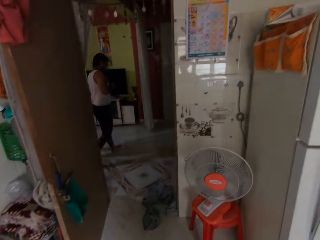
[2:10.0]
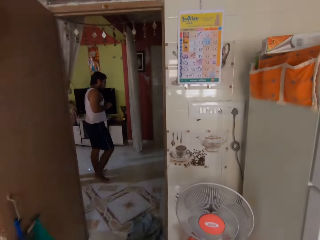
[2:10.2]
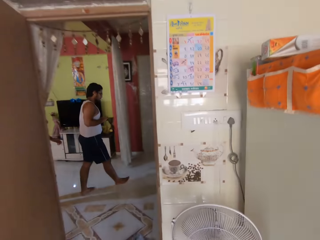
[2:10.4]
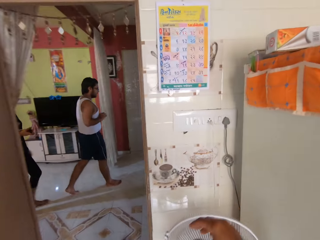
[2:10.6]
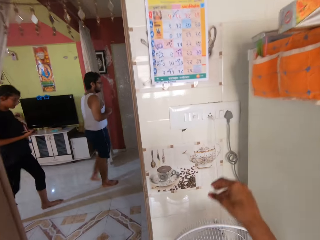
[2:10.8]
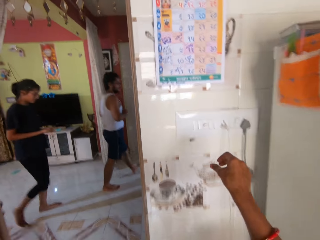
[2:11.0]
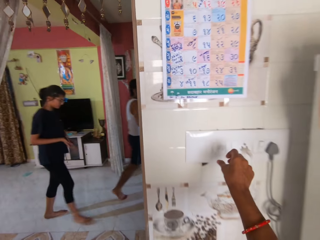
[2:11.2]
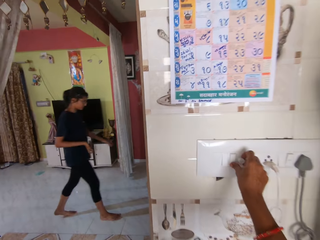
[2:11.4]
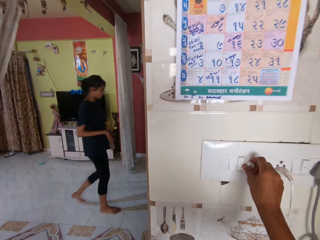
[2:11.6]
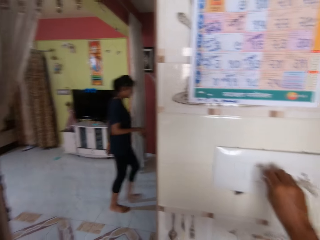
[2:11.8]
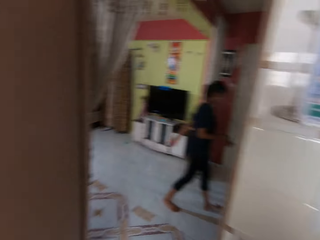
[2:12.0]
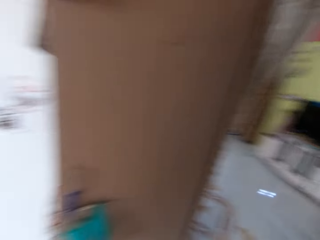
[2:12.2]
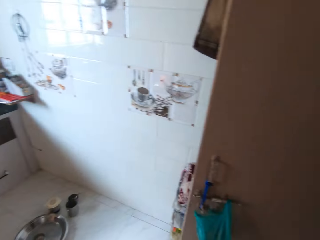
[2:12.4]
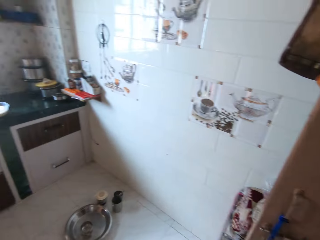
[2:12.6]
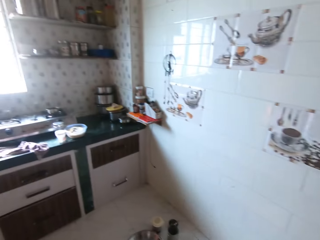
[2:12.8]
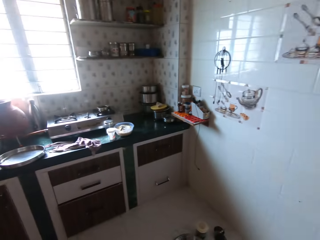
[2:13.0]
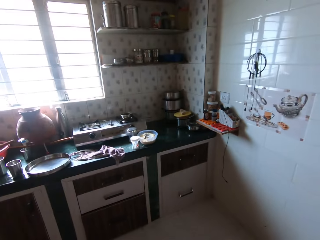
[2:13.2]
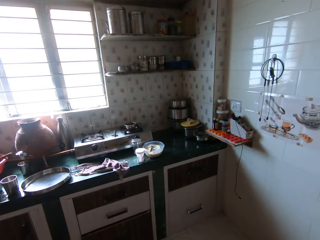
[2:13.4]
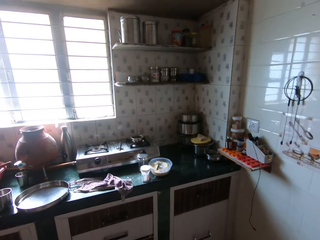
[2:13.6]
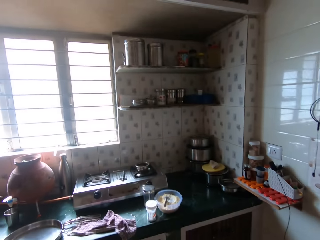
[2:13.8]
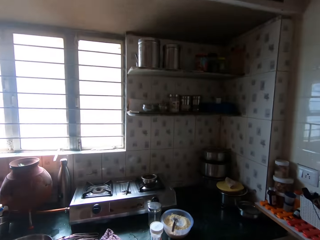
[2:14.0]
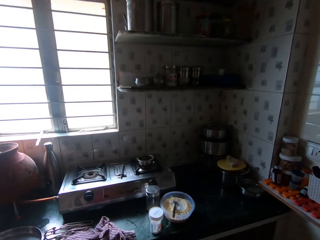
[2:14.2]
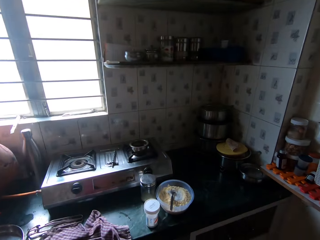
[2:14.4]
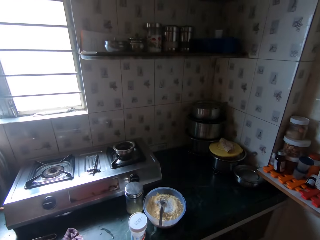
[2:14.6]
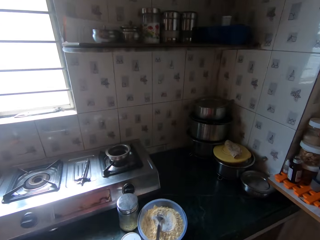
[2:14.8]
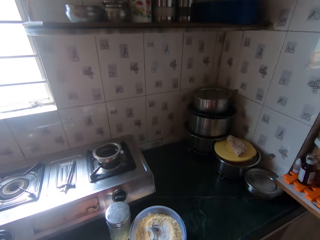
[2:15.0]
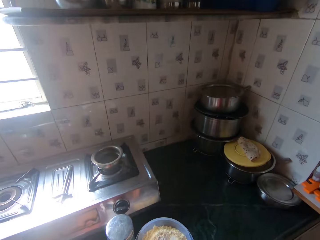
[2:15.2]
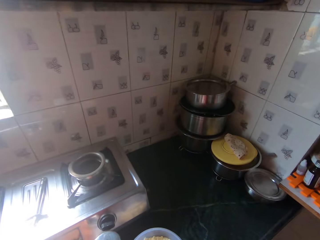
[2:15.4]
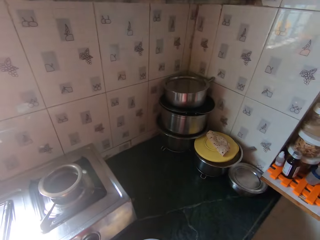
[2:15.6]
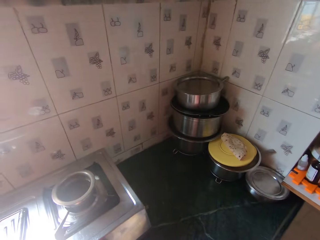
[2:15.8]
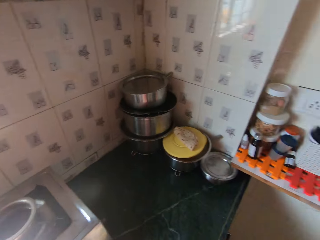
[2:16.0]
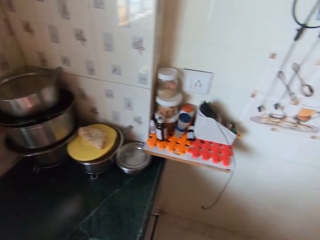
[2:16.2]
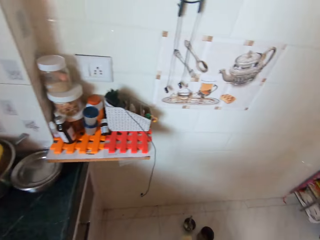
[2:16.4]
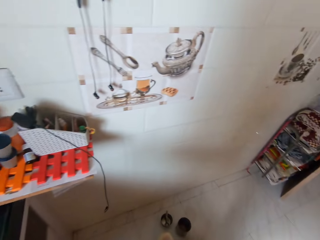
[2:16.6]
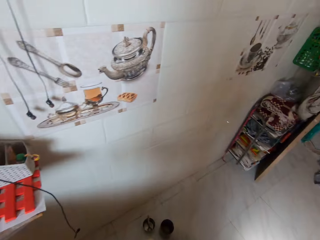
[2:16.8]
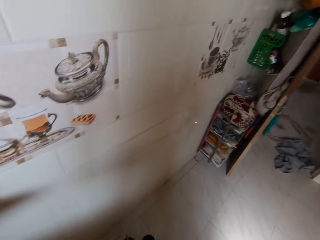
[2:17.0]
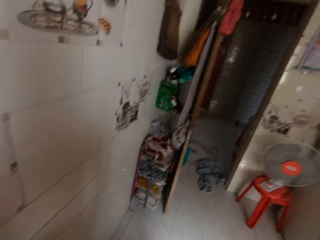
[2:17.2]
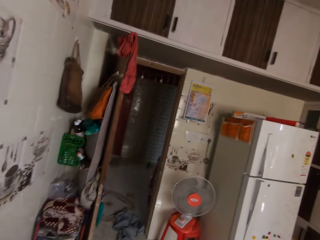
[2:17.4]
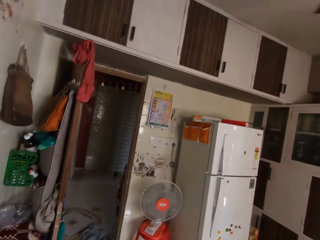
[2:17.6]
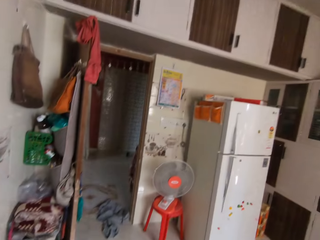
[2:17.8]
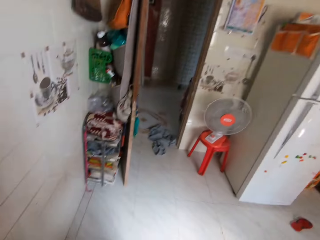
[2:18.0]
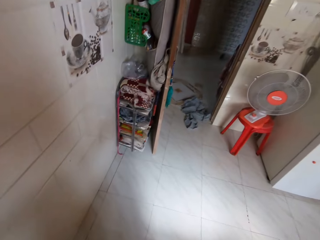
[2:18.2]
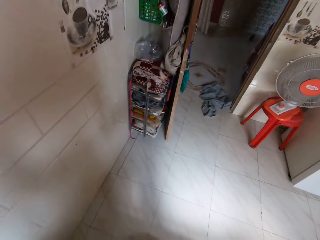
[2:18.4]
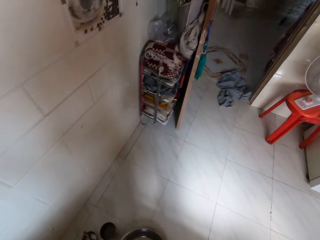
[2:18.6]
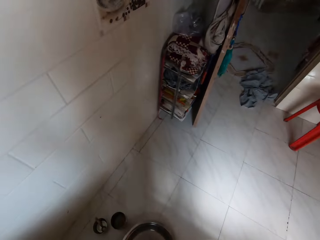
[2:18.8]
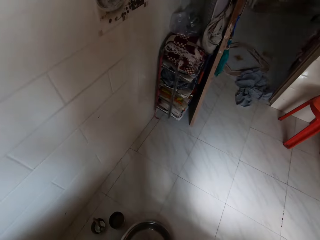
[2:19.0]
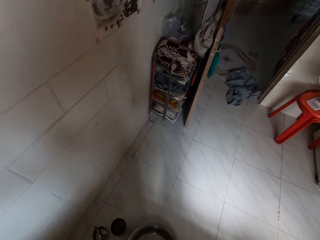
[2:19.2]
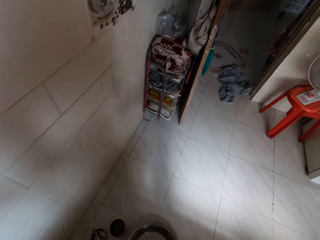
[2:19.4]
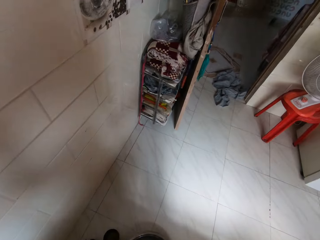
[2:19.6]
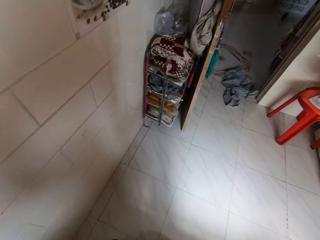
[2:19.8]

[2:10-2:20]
The camera wearer turns on a switch in the wall with her right hand.

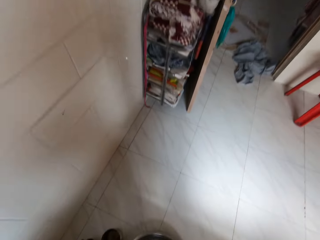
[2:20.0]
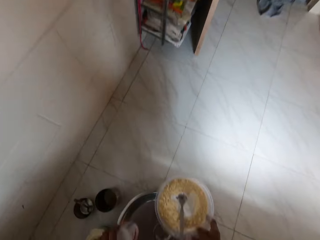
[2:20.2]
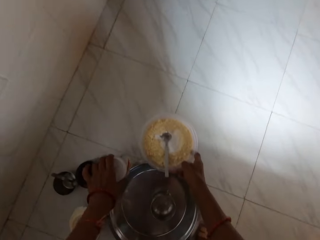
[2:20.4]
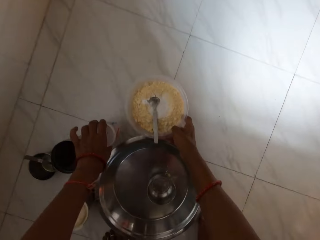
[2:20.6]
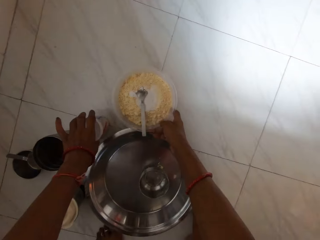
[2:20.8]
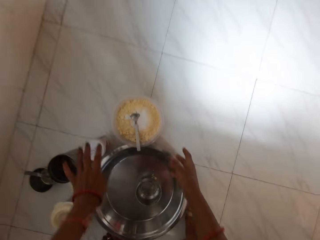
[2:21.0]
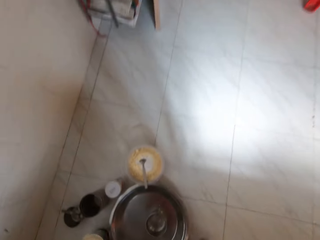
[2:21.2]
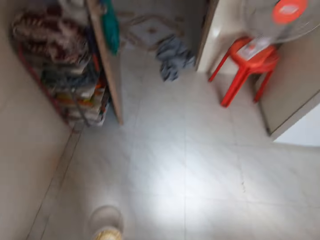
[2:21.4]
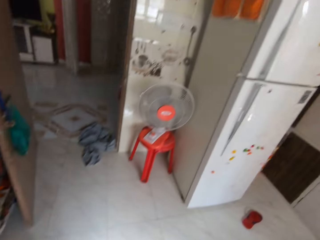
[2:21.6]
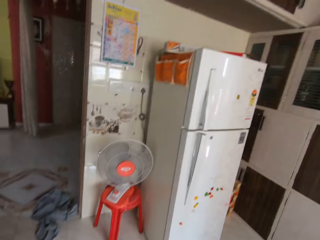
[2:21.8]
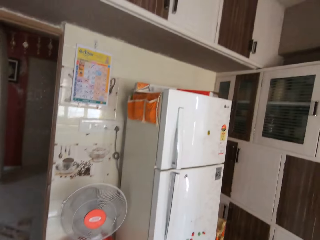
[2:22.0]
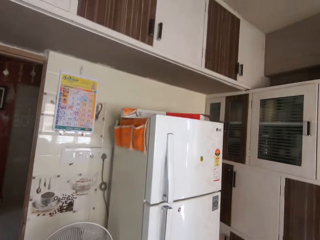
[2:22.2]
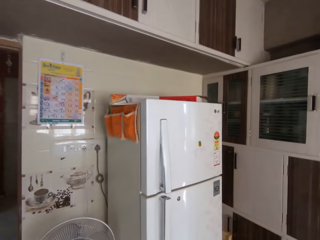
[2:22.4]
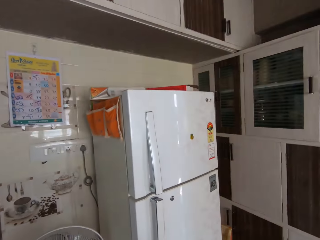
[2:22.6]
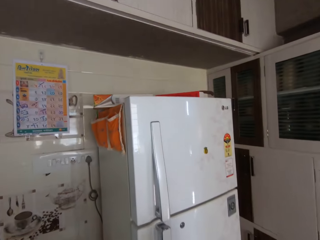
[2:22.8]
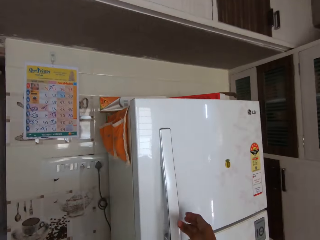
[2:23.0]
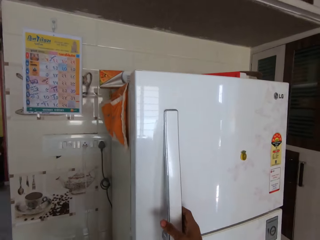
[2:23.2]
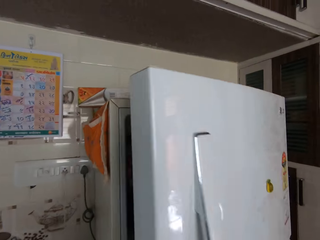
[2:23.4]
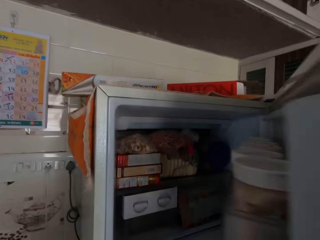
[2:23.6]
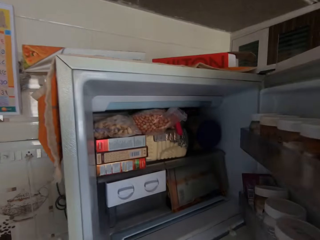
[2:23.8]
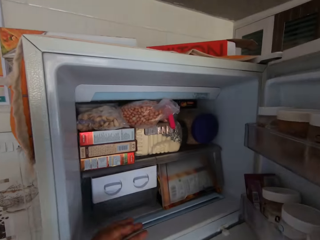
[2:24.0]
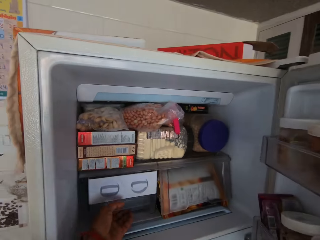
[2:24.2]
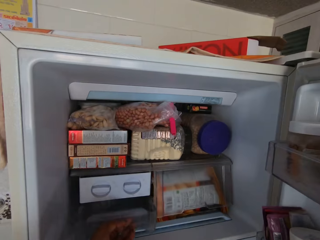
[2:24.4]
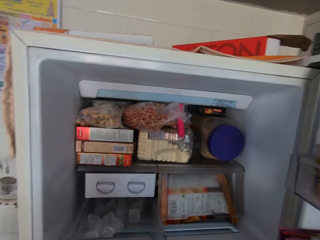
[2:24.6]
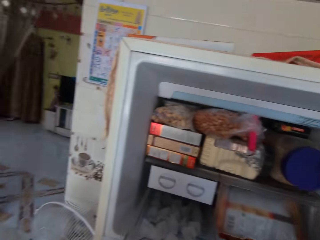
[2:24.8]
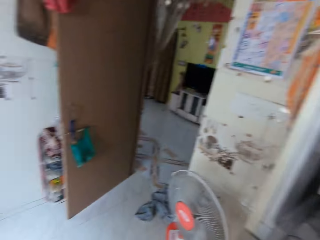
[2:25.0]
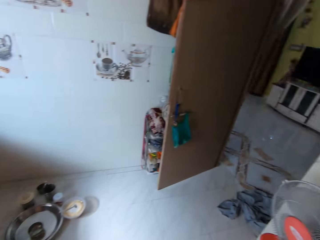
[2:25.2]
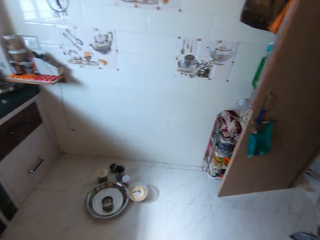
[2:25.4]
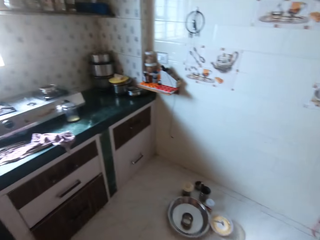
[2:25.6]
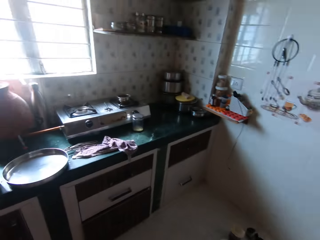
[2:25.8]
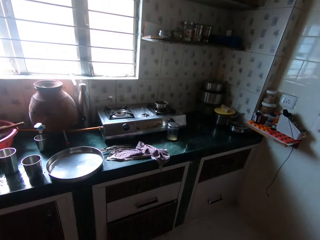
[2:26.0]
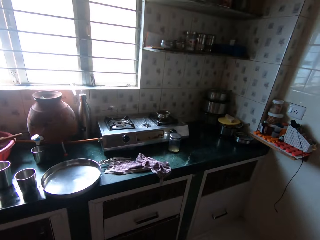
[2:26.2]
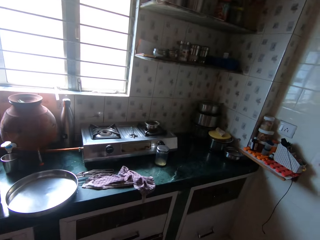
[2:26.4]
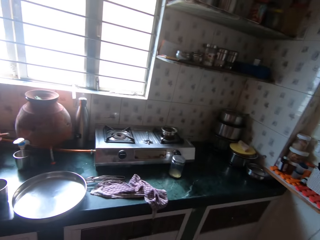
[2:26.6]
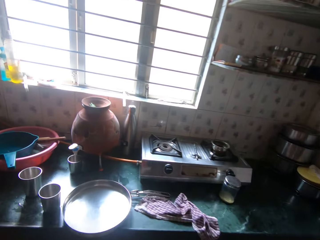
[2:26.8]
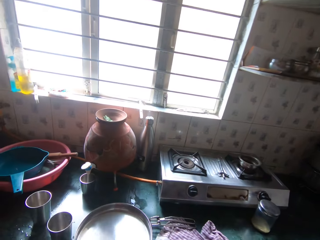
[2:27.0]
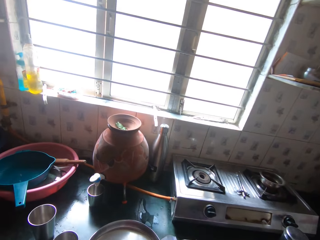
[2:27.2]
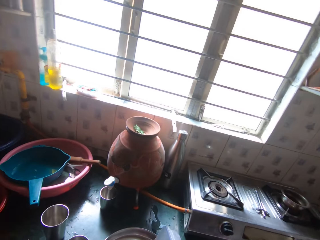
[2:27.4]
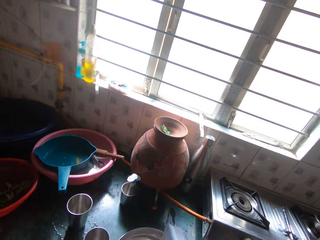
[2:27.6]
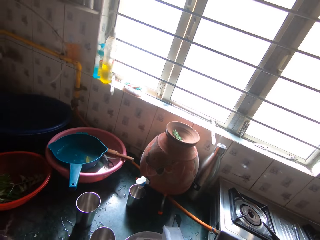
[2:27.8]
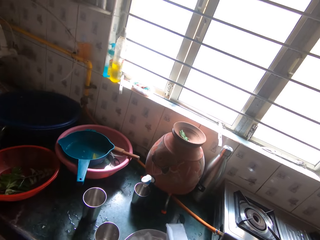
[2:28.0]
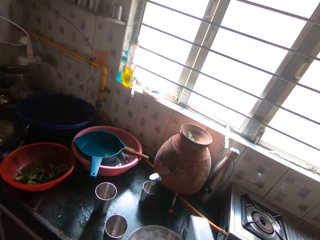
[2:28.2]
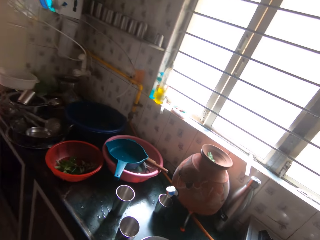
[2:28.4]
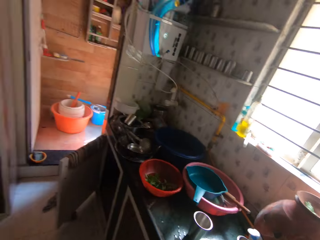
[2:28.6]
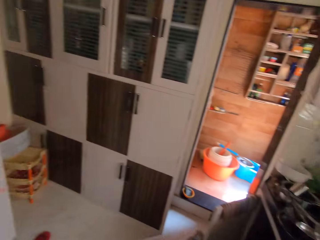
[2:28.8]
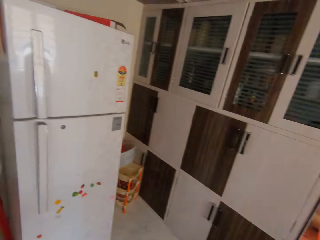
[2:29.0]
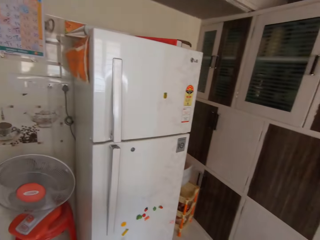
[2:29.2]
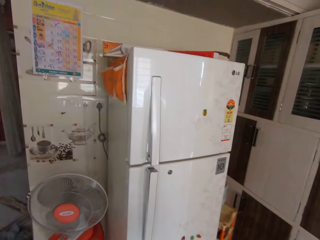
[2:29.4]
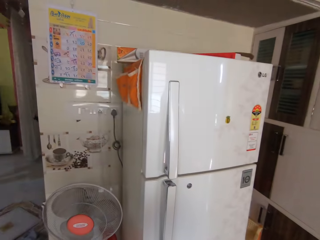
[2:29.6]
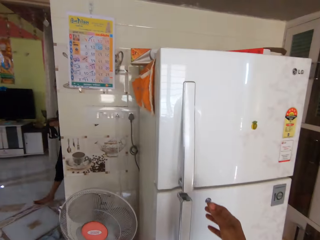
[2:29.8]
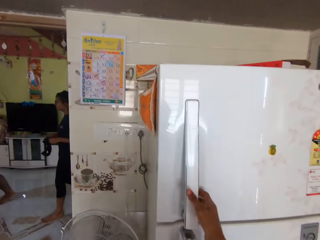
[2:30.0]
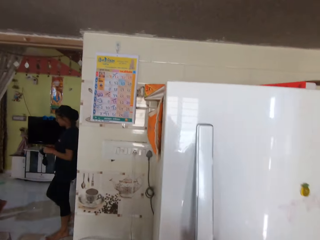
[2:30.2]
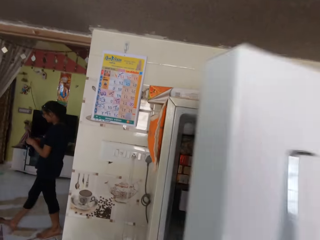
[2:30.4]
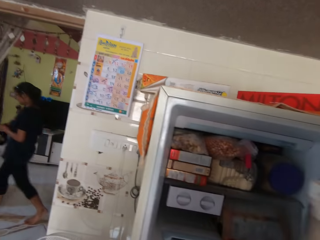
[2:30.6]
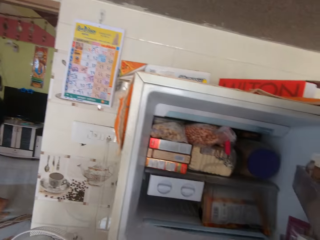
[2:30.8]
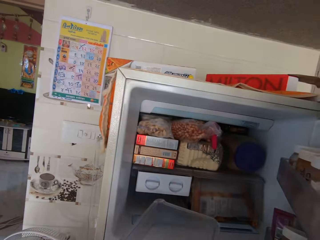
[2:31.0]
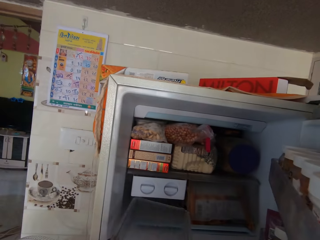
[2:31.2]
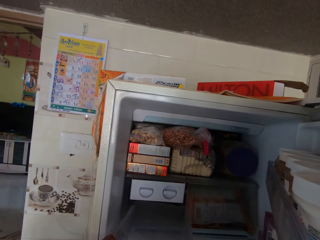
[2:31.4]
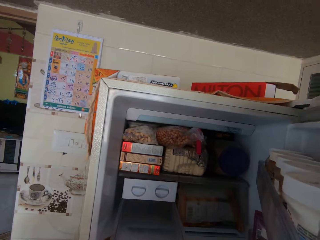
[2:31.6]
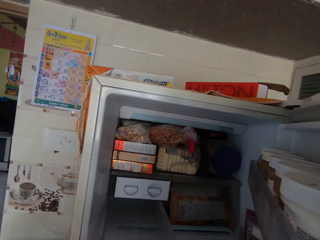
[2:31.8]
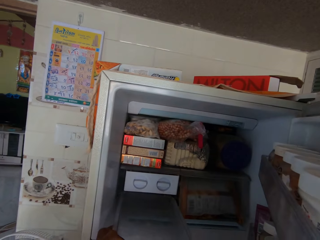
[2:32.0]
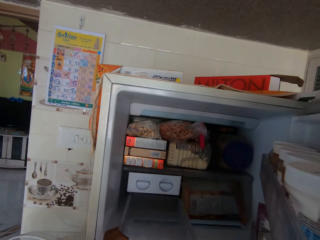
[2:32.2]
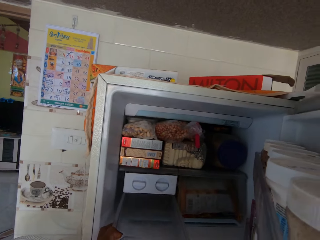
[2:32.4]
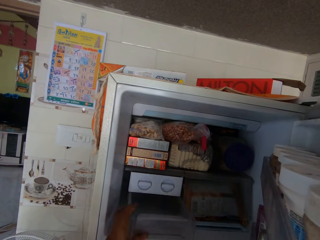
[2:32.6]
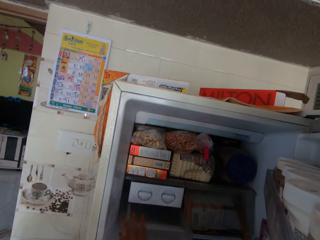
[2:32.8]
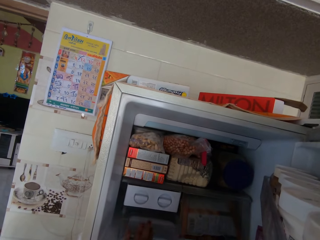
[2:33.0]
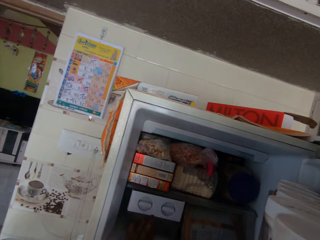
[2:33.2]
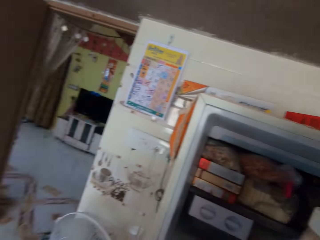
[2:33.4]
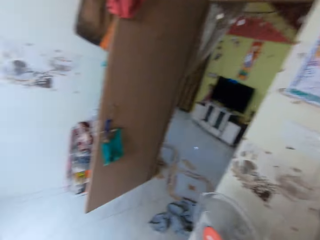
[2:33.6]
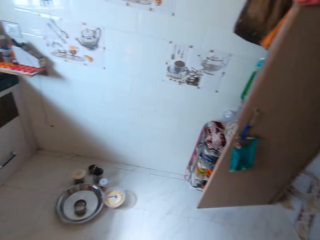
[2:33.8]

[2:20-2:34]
The camera wearer holds a plastic cup with her left hand. She holds a bowl with her right hand. She drops the bowl on the floor with her right hand. She drops the plastic cup on the floor with her left hand. She opens a fridge with her right hand. She removes an ice tray from the fridge with her left hand. She pours the ice blocks from the ice tray in her right hand to a tray on the kitchen counter. A woman walks past the camera wearer with a camera head strap in both hands. The camera wearer opens the fridge with her right hand. She puts the ice tray in the fridge with her left hand.
